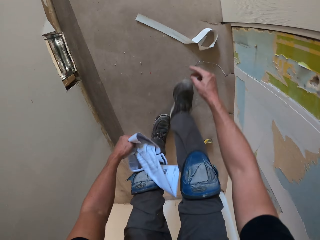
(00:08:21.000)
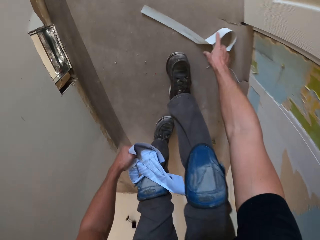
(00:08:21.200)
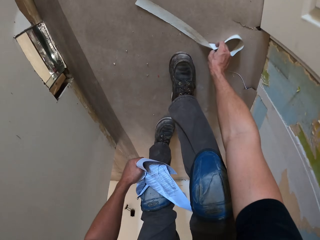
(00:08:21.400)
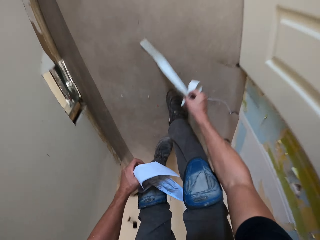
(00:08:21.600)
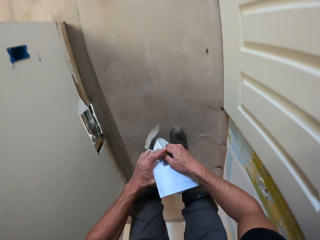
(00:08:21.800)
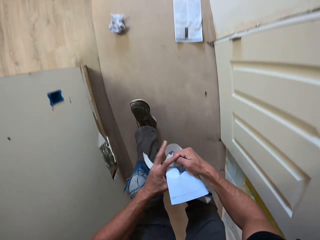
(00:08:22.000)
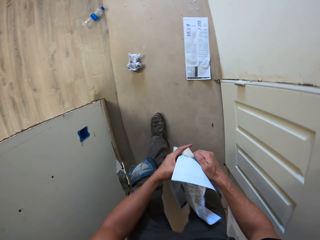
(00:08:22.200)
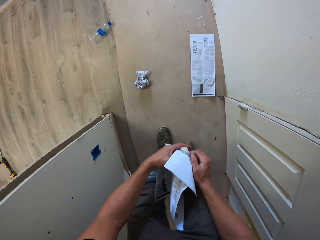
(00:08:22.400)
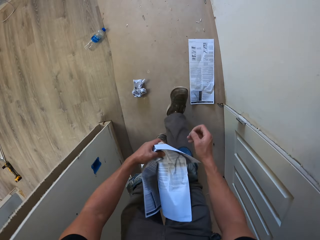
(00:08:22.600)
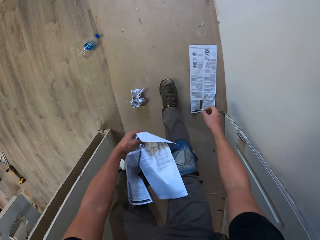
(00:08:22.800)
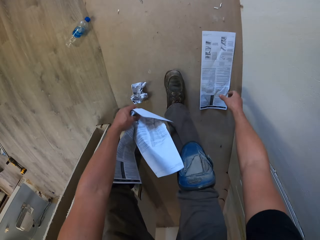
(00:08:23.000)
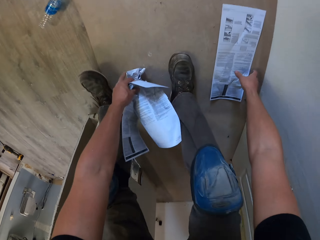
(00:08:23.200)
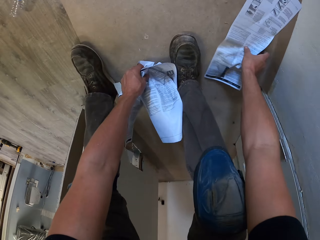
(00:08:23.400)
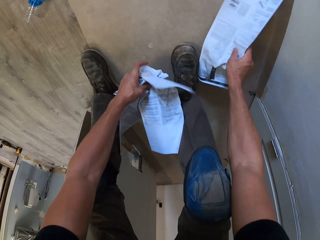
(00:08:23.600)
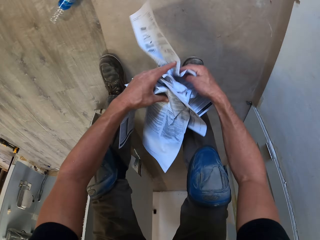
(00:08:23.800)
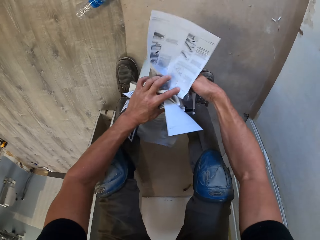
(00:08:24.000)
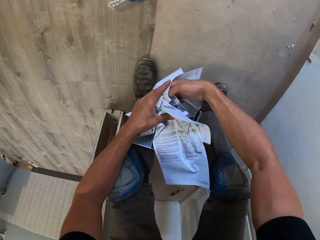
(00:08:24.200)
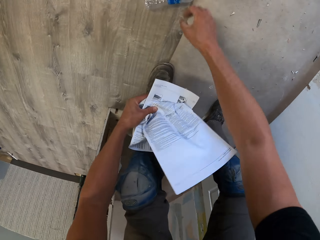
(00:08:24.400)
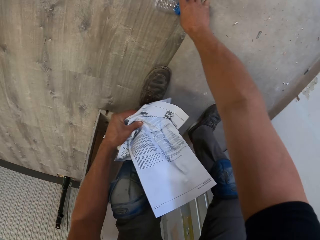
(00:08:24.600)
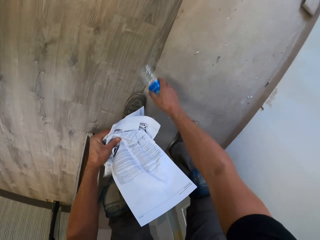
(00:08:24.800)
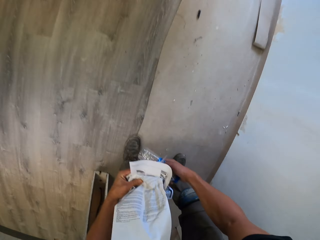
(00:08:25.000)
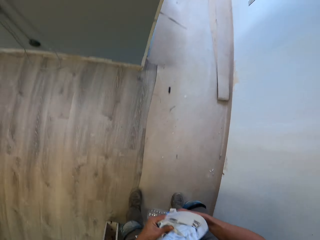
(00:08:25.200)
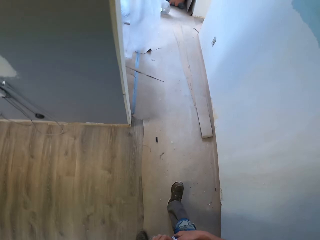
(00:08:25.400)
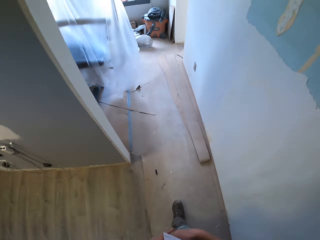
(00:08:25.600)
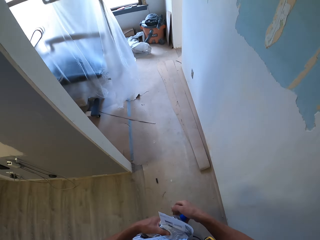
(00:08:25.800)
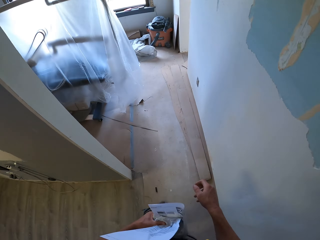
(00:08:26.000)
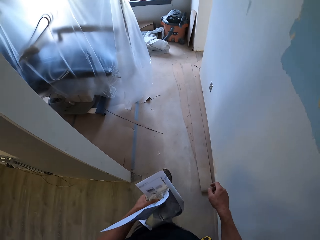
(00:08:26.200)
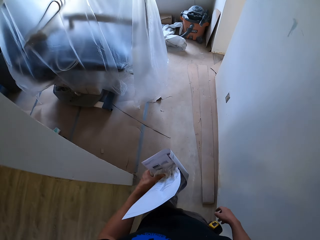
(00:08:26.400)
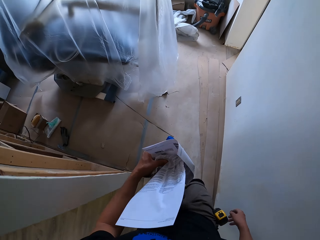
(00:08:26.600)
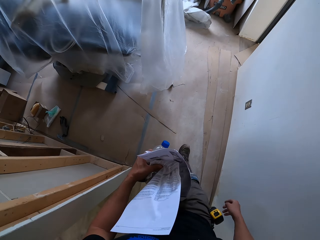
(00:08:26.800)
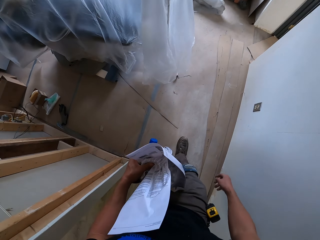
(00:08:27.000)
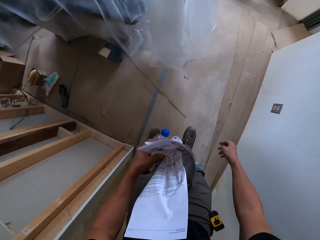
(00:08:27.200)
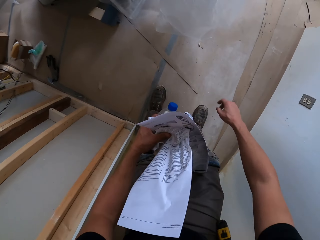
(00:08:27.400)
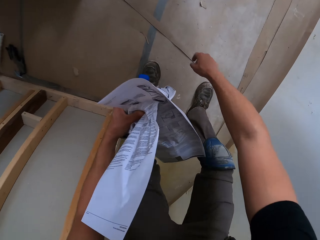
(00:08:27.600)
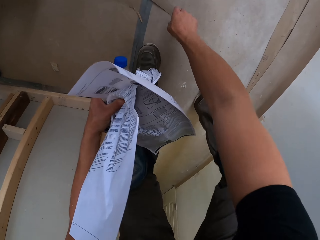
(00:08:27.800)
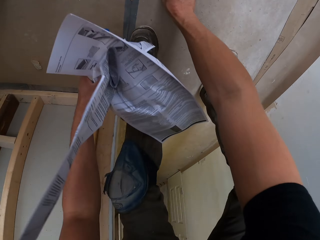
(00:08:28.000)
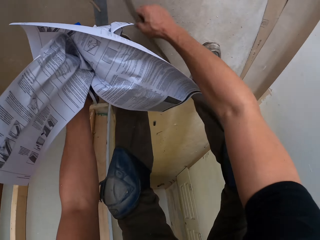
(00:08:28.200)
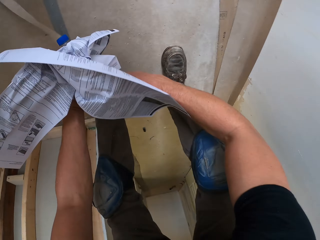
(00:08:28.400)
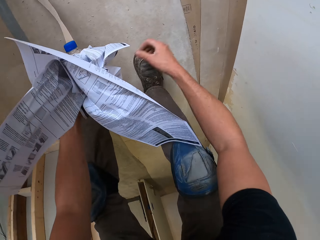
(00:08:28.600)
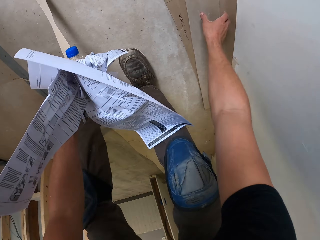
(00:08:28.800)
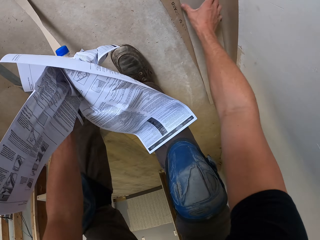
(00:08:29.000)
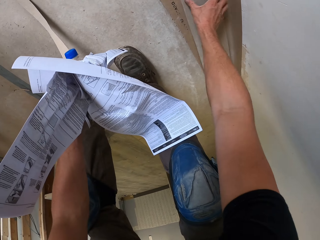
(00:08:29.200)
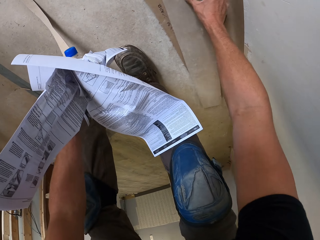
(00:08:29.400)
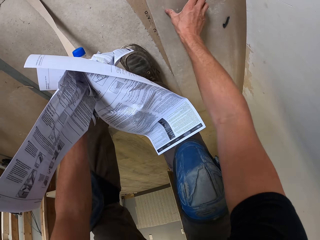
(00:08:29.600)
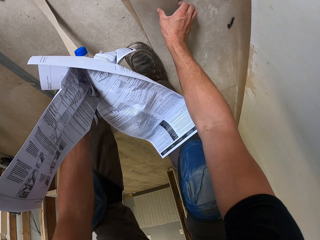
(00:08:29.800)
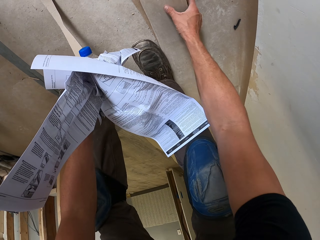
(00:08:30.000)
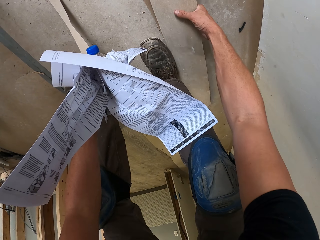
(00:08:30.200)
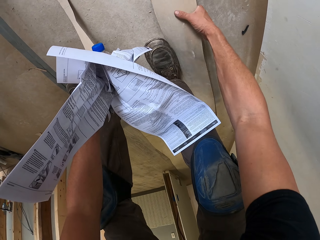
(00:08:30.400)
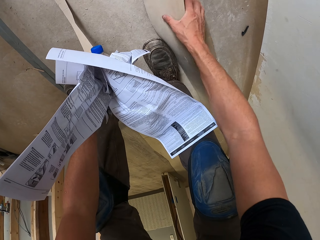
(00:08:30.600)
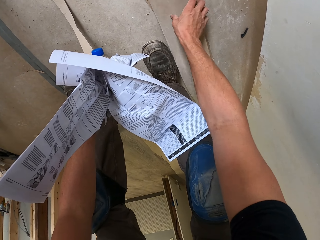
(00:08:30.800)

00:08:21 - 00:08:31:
The camera wearer walks around. They pick litter on the floor.

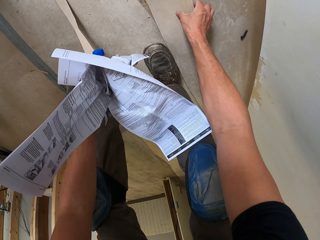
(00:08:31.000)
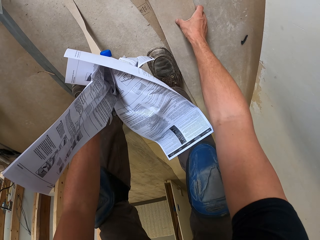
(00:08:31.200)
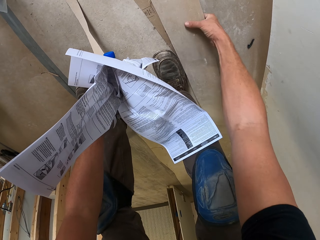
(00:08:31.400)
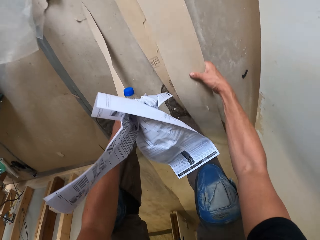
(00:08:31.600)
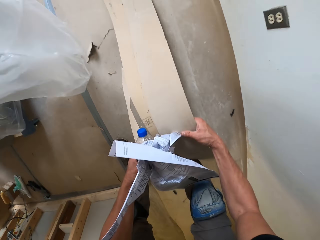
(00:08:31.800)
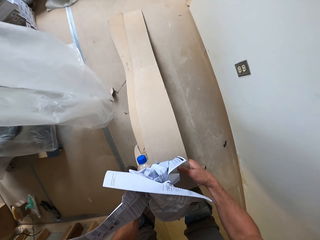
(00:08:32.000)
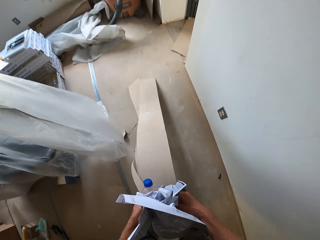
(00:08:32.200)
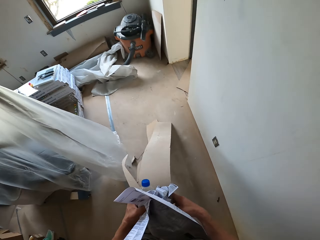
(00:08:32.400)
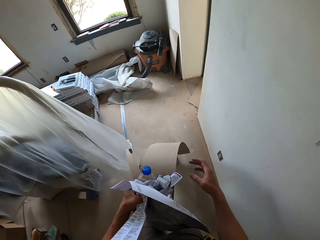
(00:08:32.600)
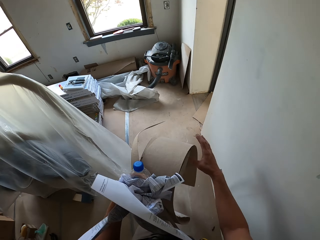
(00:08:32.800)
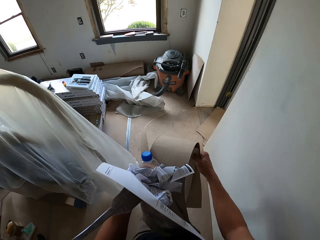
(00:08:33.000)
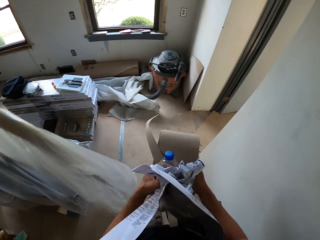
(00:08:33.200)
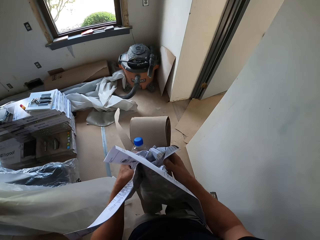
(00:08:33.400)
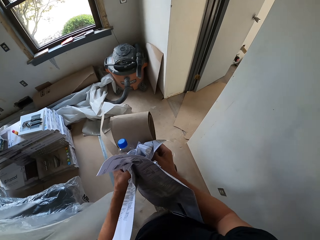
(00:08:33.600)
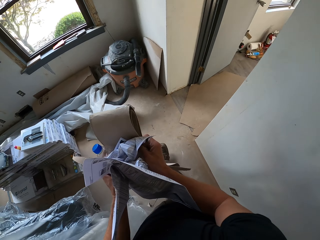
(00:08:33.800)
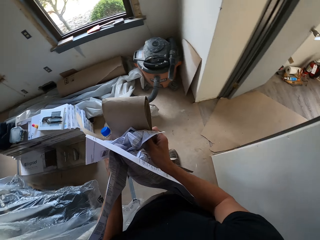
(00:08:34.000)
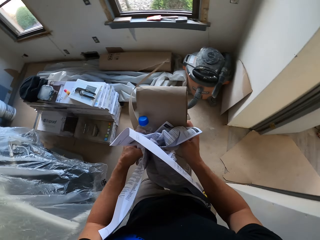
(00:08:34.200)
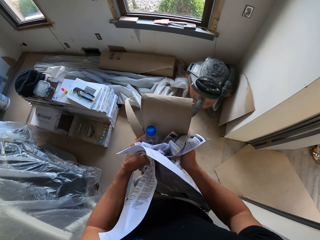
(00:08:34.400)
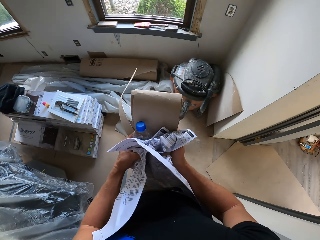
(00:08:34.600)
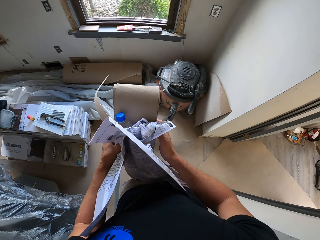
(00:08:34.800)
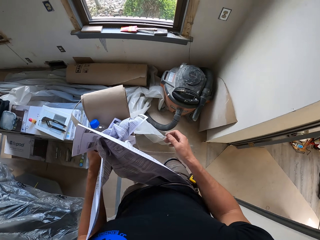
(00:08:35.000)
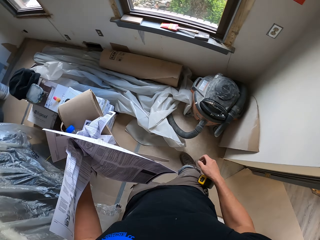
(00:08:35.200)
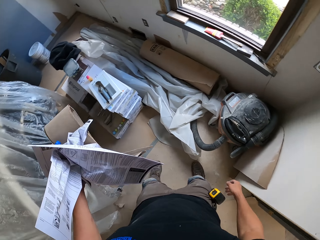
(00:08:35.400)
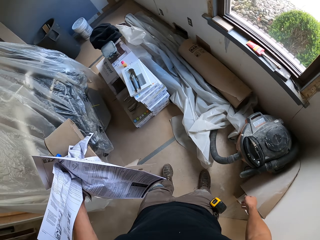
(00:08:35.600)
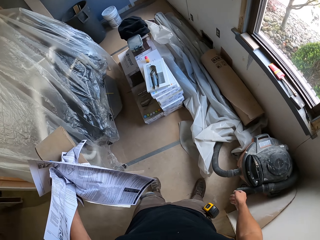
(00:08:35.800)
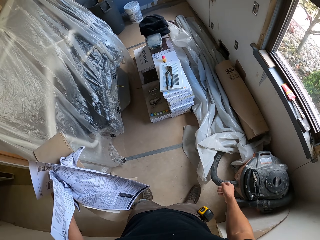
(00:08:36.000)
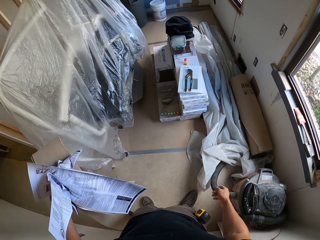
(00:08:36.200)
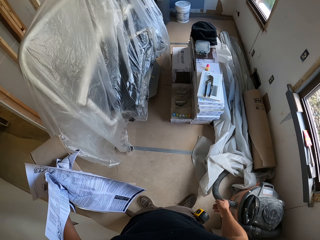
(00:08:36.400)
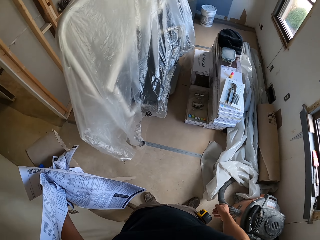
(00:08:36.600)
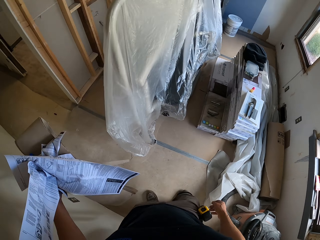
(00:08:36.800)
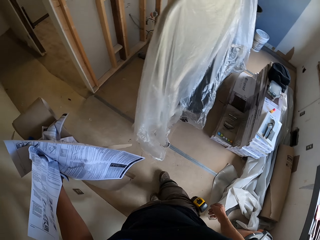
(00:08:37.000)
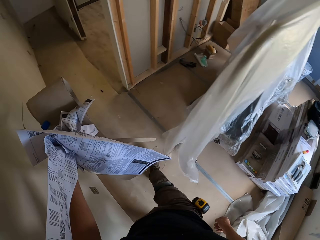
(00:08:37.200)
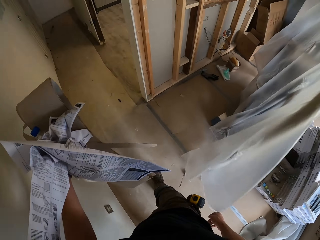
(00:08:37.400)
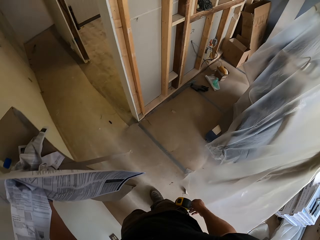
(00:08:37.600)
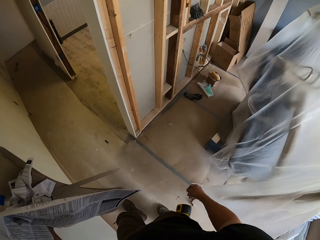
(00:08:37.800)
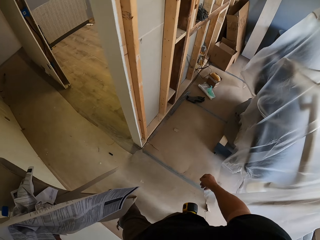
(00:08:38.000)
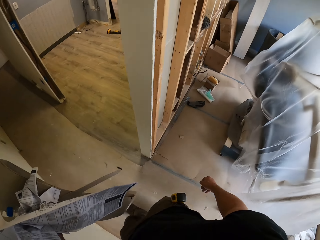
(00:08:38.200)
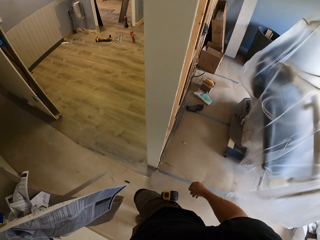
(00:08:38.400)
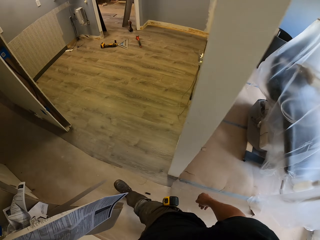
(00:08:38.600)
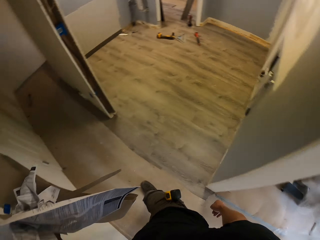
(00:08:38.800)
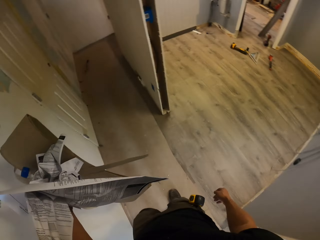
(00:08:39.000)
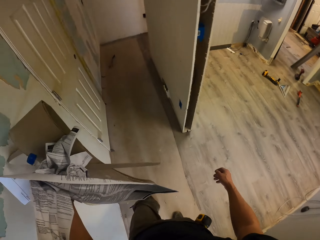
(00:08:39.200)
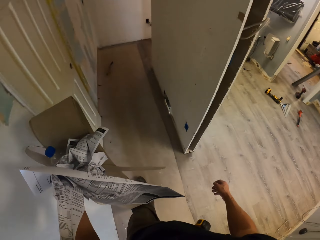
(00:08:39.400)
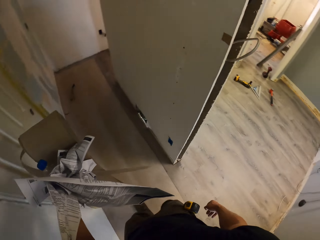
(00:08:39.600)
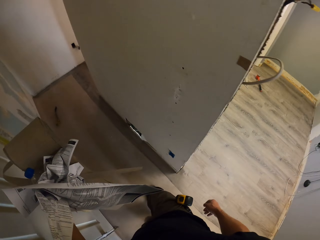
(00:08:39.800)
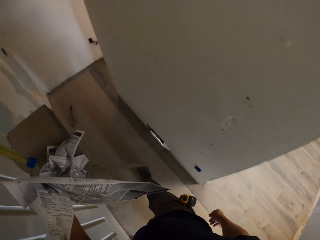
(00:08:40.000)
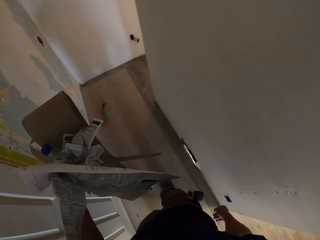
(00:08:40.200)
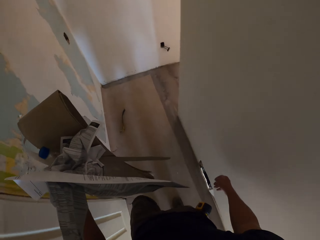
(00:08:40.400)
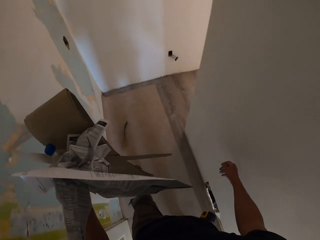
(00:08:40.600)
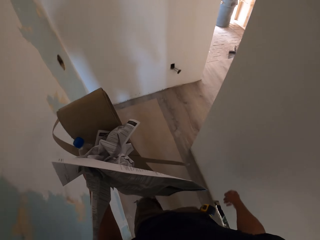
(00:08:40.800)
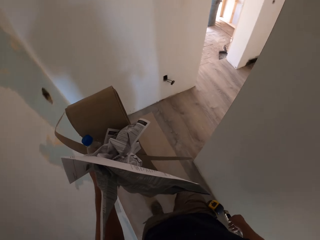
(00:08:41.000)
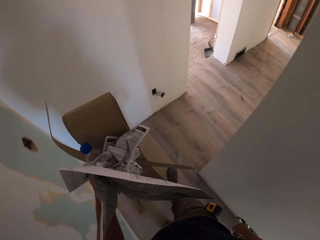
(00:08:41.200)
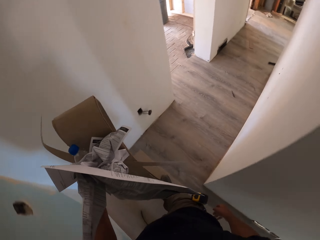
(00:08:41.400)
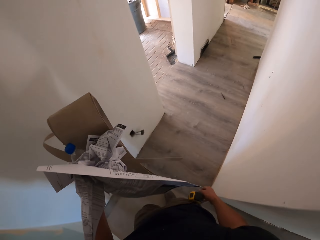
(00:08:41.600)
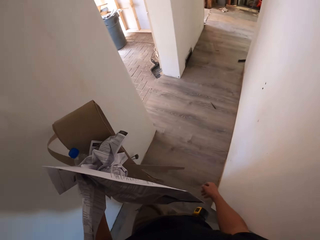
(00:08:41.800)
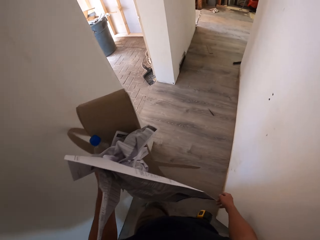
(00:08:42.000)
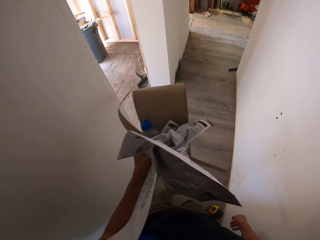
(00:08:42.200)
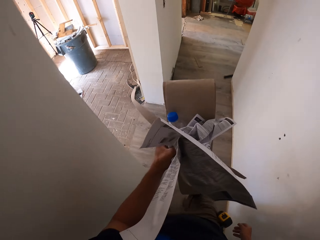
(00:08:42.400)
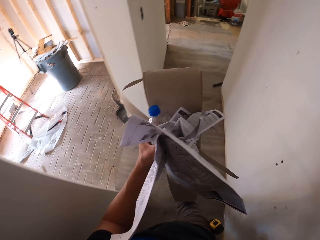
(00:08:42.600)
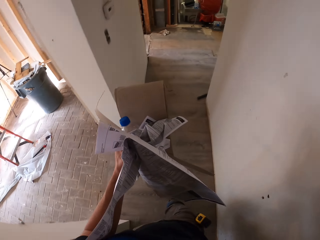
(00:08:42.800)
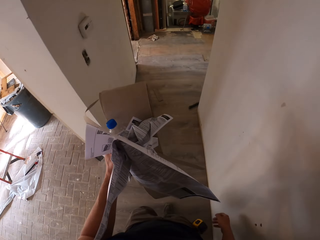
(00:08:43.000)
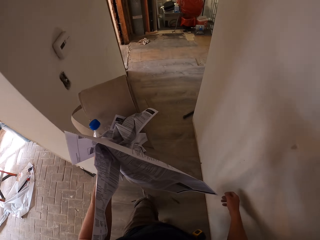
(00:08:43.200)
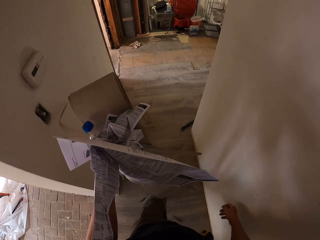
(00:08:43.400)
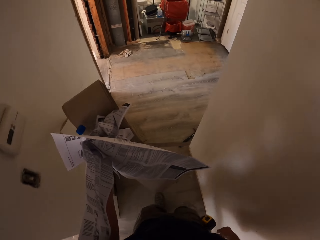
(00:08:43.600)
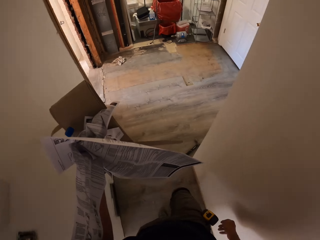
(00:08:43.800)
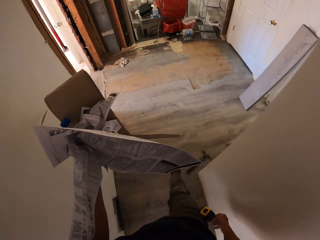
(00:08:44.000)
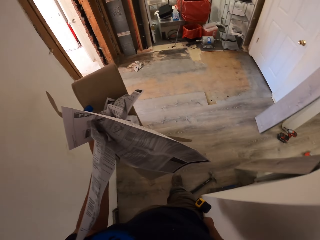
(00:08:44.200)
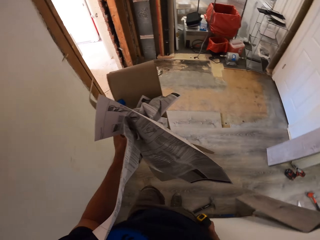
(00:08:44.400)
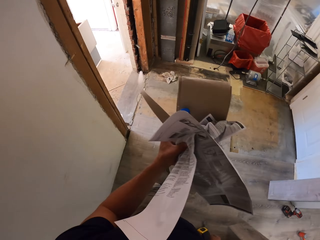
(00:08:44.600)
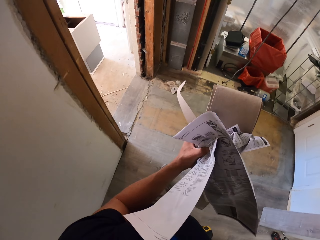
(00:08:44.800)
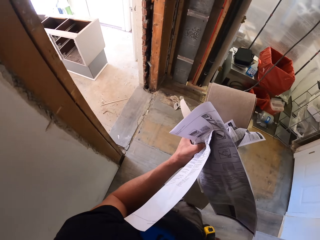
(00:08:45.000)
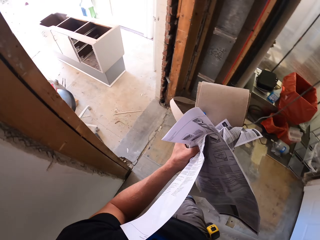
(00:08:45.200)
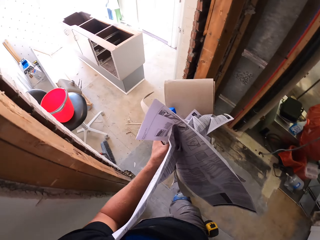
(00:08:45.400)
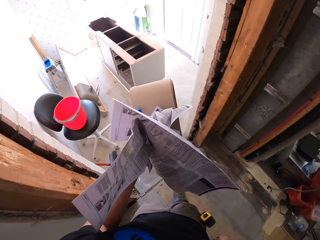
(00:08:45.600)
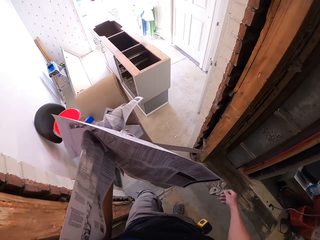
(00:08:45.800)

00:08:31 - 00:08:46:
The camera wearer picks trash on the floor. They look around the house and walk in the house.
